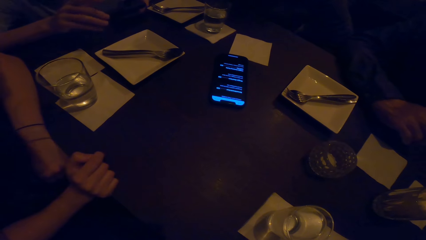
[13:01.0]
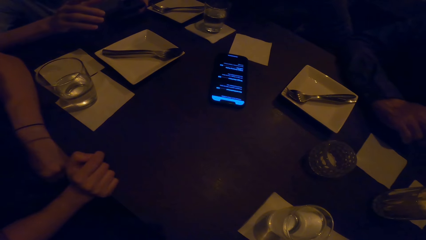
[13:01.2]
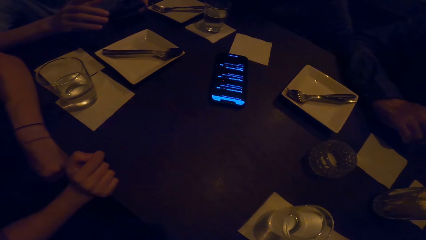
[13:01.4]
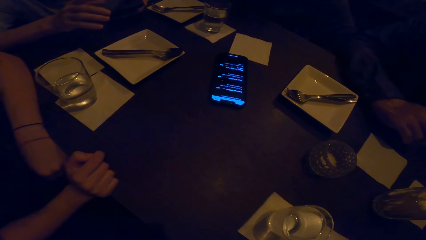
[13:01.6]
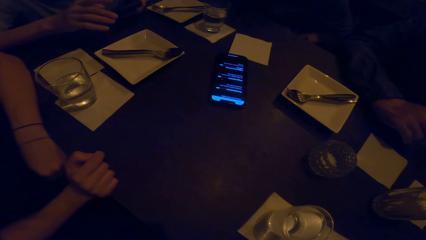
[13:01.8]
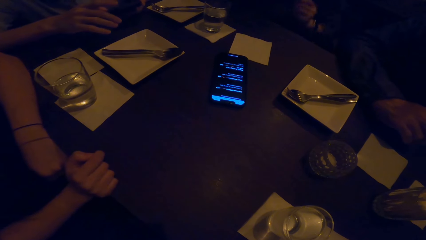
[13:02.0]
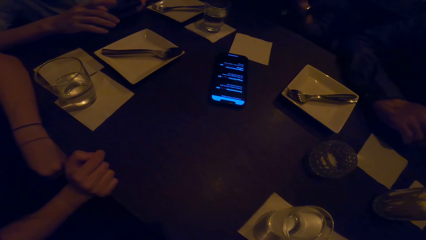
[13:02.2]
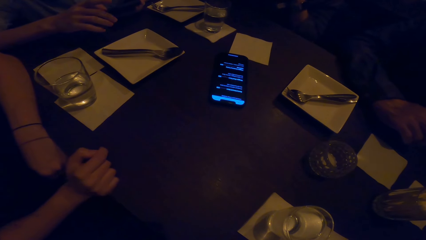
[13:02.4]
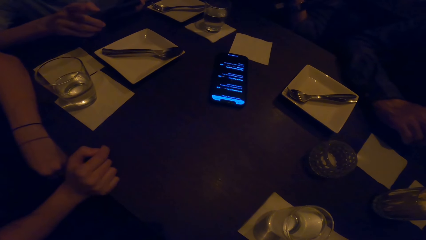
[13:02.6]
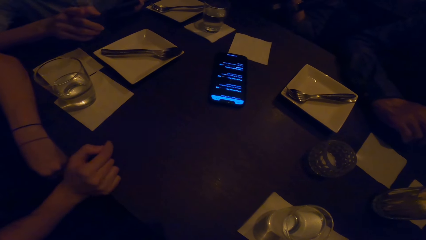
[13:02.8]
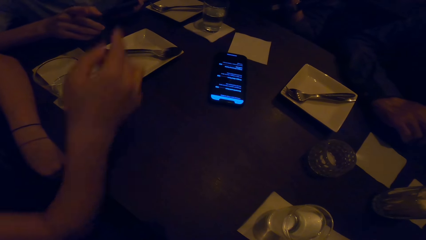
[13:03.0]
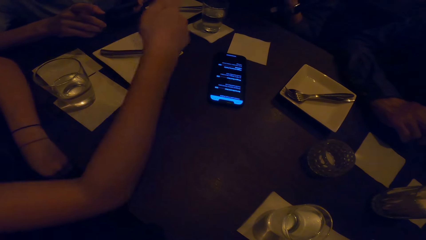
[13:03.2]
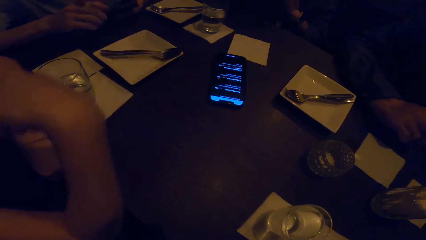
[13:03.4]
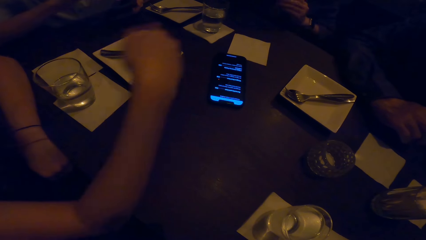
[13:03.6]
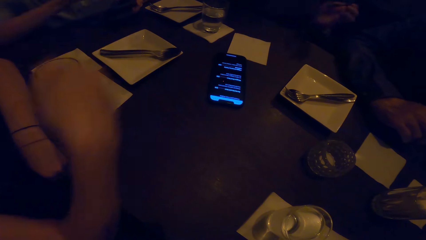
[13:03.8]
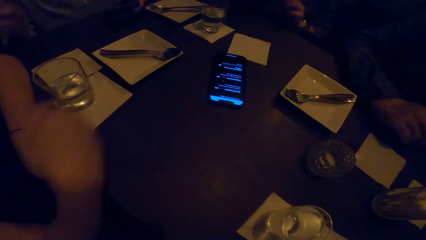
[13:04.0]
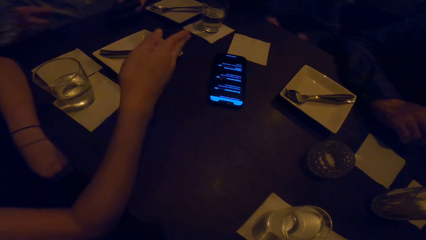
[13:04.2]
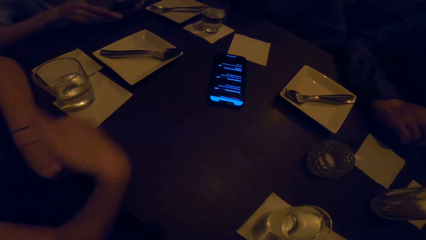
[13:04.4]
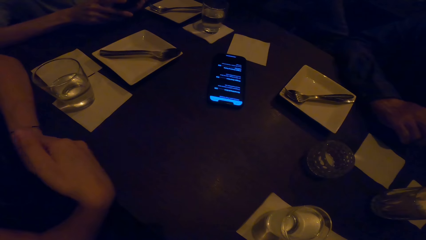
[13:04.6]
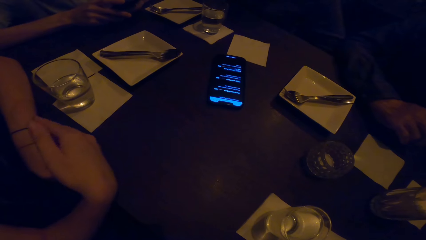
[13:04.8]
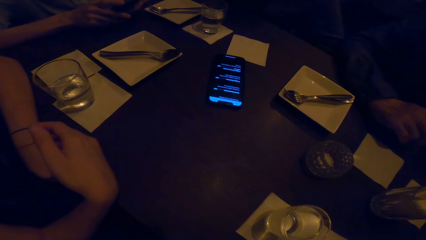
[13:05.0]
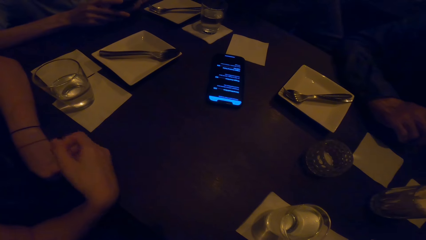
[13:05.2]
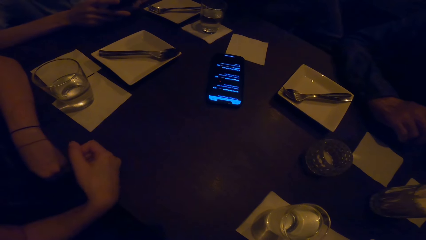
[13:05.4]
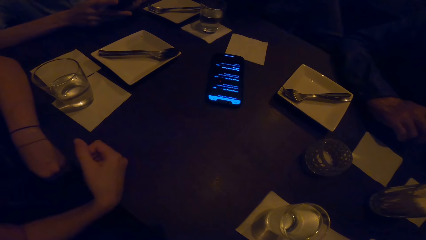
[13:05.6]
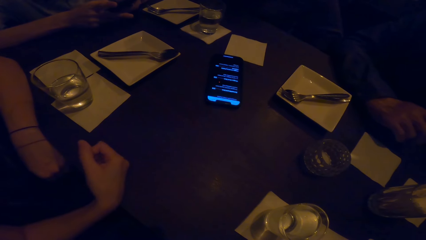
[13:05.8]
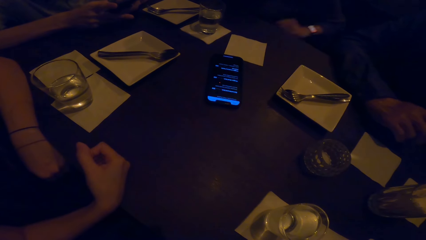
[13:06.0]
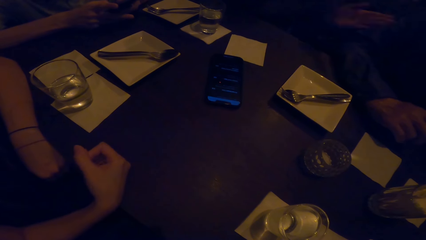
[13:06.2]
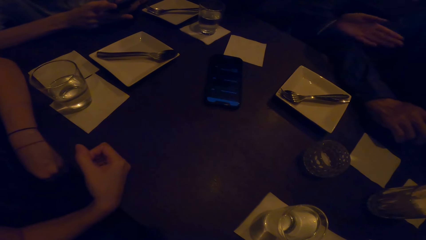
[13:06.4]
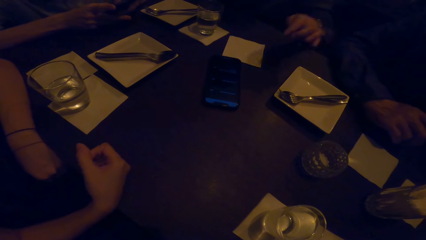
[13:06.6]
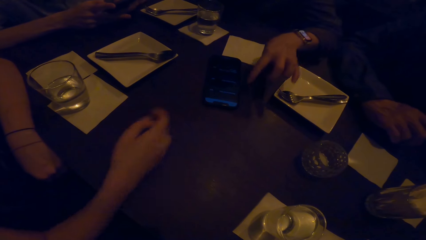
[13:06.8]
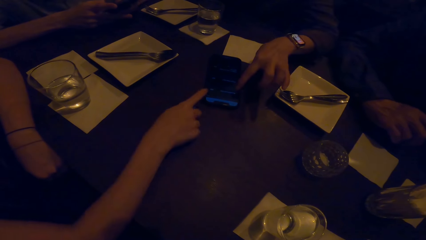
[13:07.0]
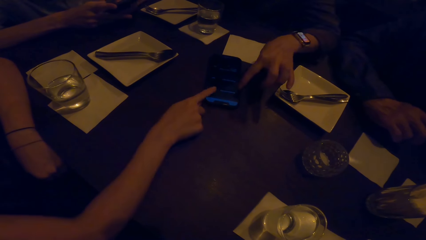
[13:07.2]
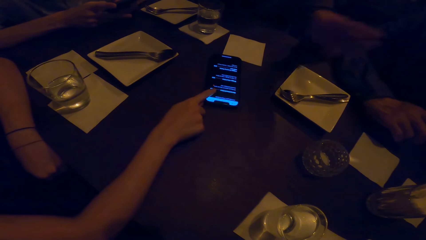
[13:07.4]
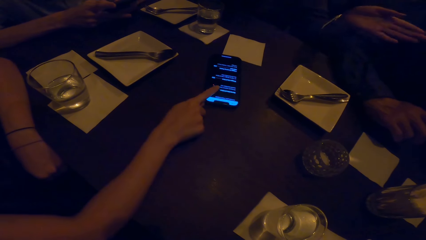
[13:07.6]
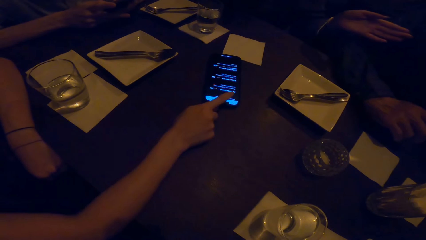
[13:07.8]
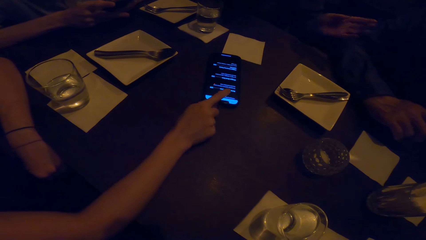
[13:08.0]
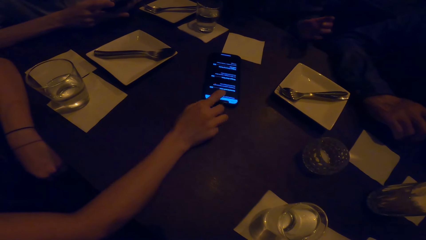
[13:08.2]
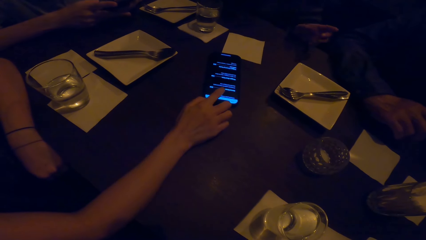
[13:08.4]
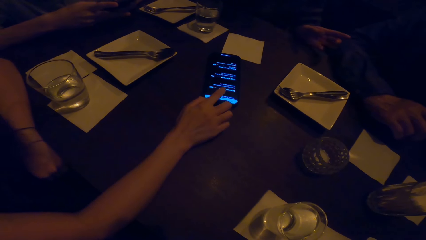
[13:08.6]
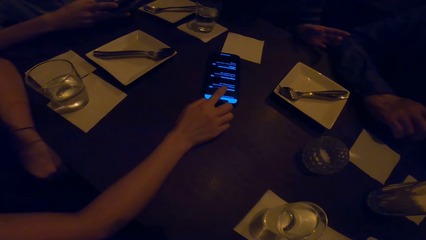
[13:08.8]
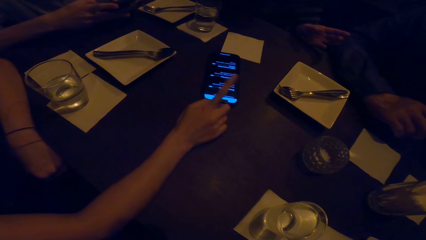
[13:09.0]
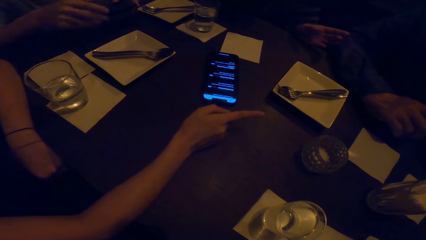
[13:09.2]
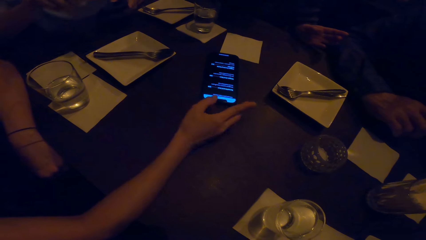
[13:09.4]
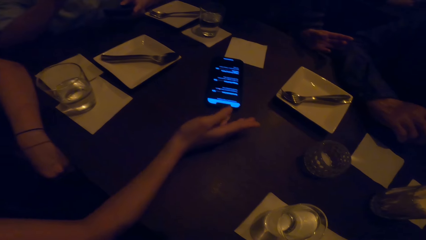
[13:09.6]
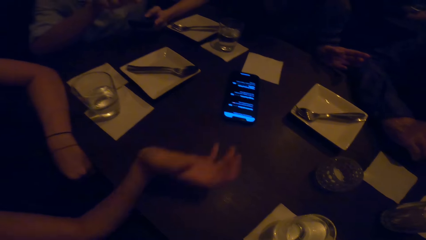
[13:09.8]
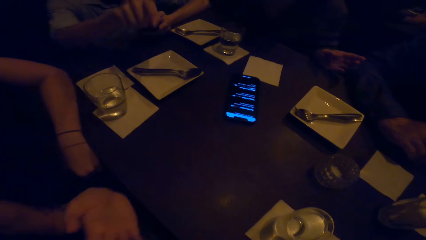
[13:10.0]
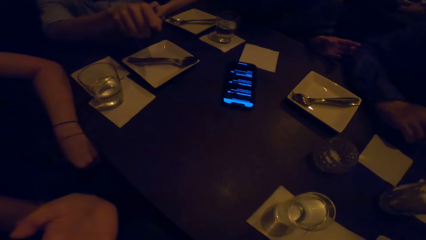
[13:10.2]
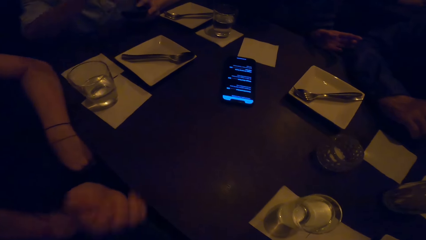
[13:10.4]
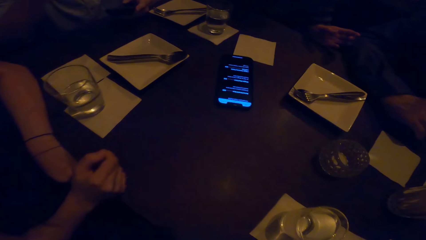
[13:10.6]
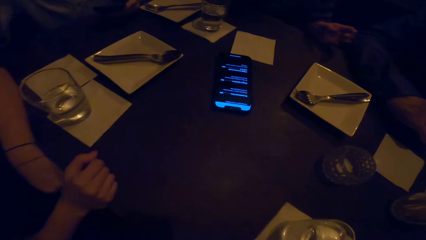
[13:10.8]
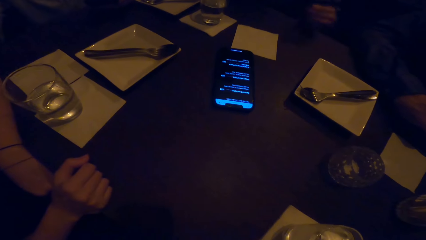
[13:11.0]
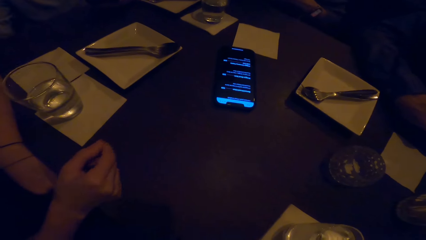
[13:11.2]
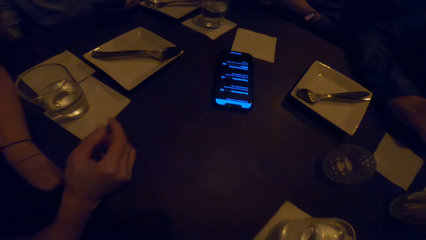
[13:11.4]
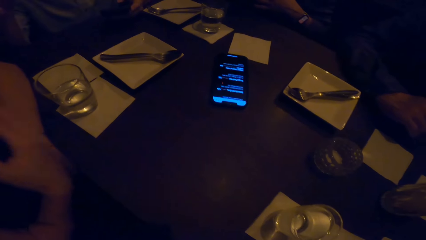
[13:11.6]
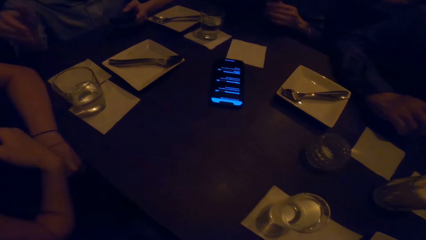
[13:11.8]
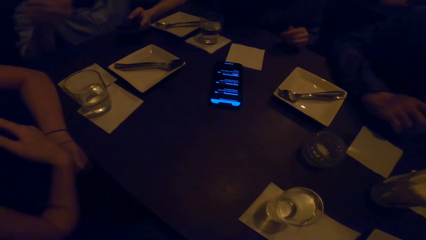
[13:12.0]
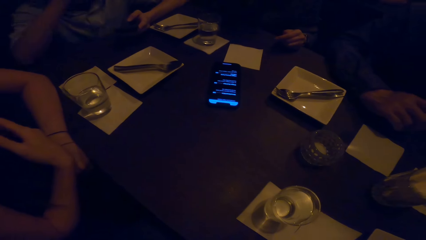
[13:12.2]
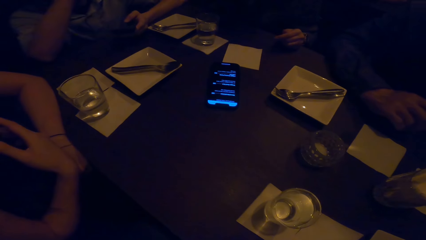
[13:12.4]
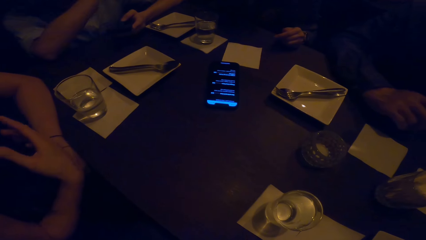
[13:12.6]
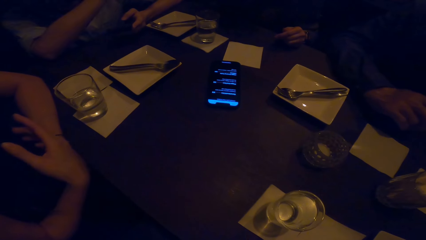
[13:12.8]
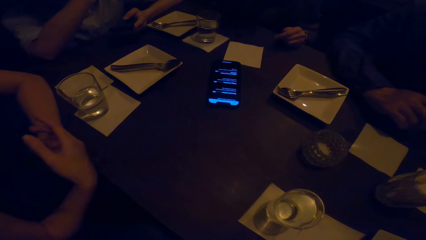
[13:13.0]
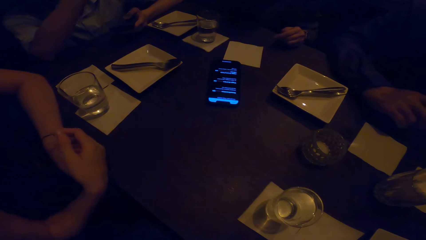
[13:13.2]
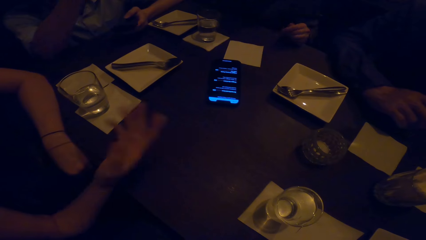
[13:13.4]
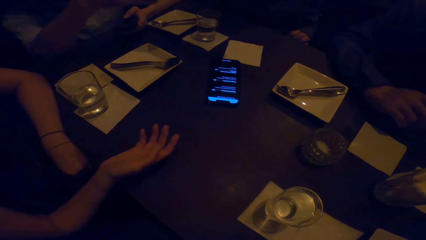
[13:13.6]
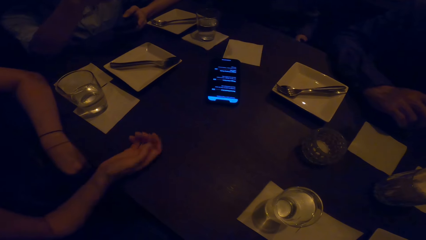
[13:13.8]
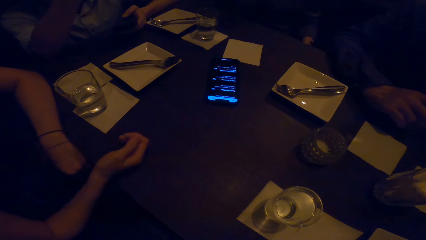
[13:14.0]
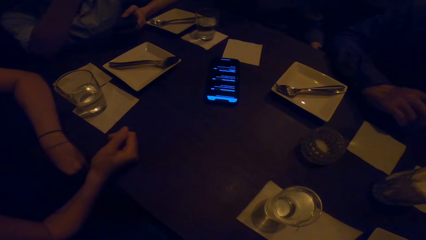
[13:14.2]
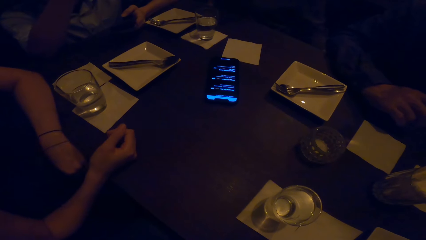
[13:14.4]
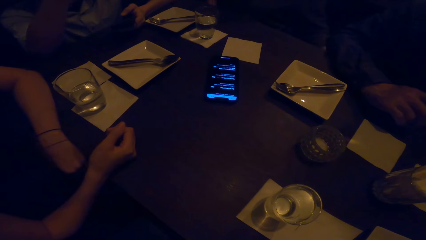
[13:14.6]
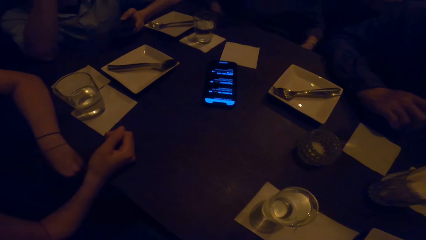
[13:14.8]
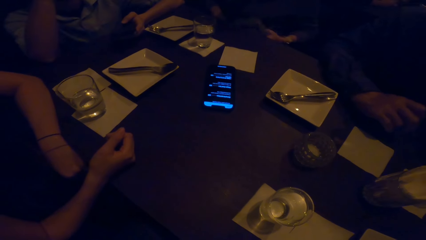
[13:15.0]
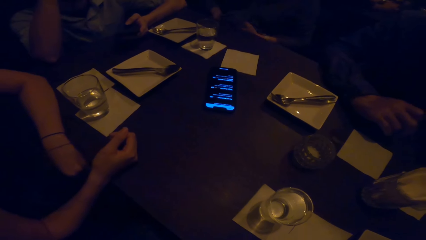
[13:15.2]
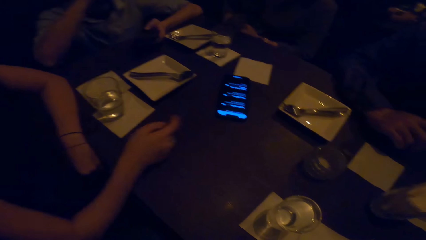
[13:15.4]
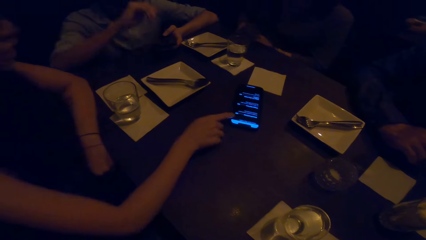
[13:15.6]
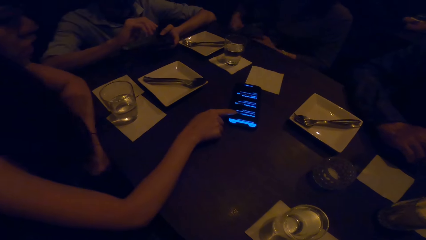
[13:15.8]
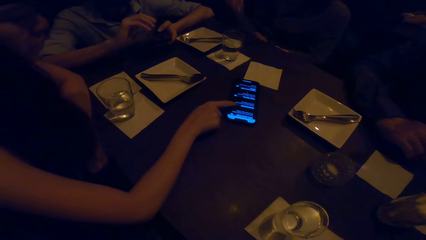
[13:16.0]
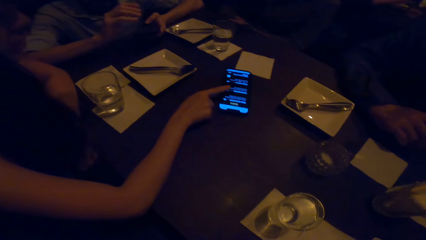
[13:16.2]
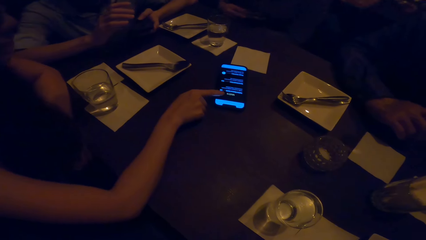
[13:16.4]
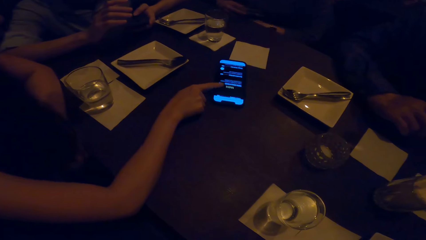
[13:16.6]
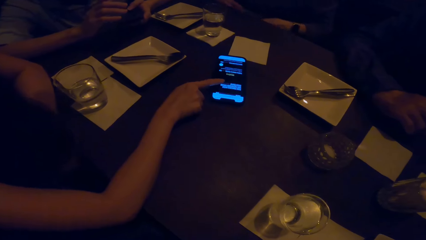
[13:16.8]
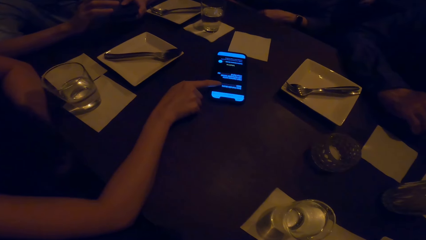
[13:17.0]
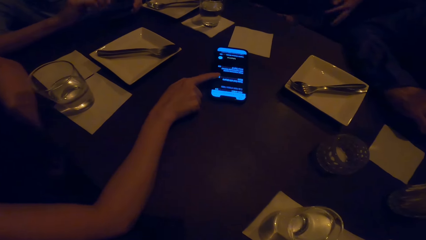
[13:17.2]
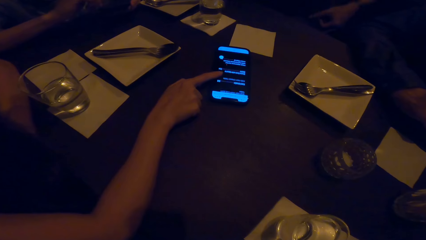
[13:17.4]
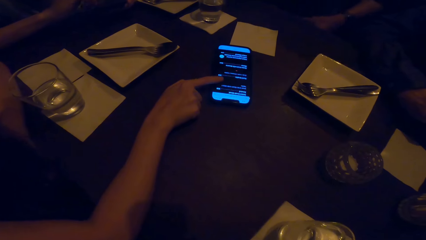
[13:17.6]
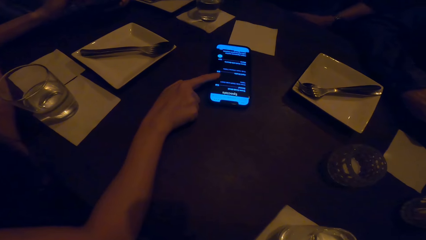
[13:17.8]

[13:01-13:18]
The camera wearer looks at the phone. A person lifts a hand. The person points at the mobile phone. The person gestures with the right hand. The person gestures with the right hand again. The person scrolls the screen on the mobile phone.
